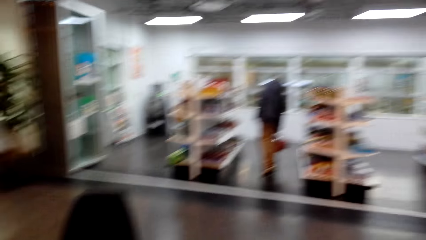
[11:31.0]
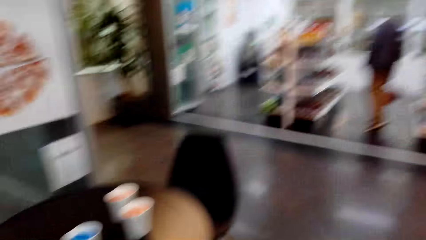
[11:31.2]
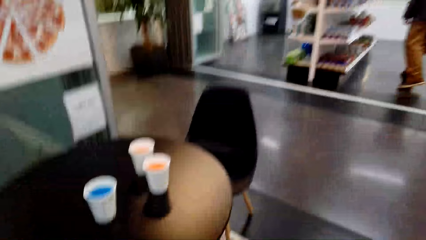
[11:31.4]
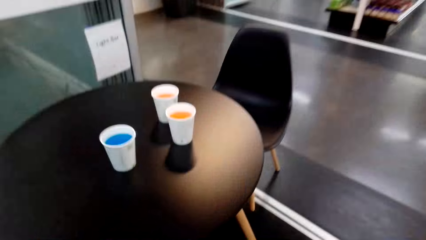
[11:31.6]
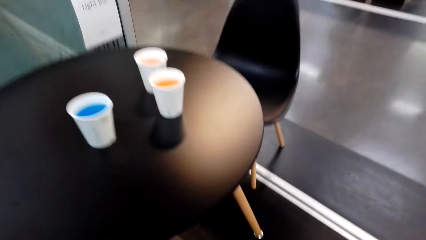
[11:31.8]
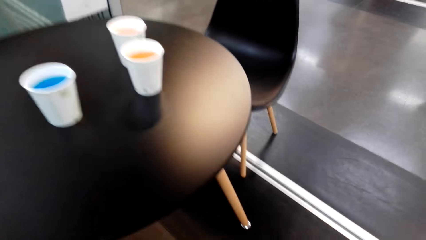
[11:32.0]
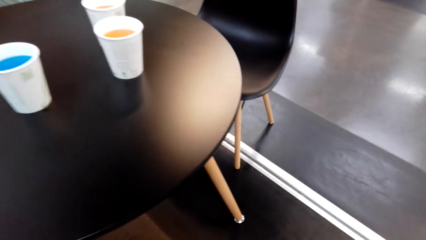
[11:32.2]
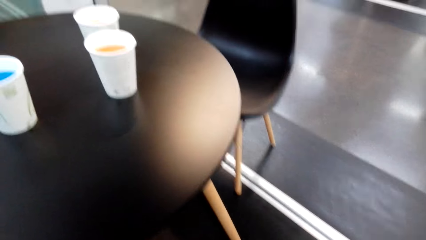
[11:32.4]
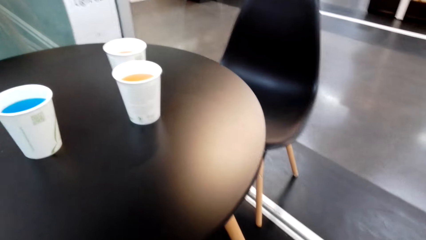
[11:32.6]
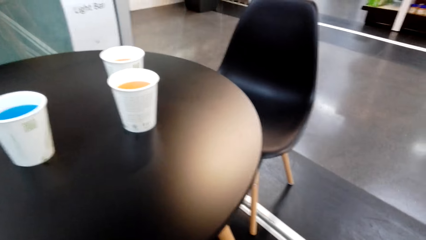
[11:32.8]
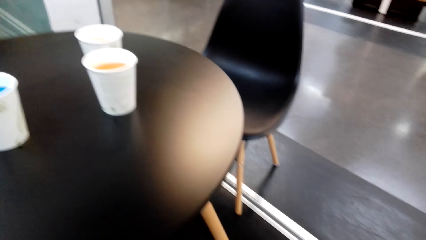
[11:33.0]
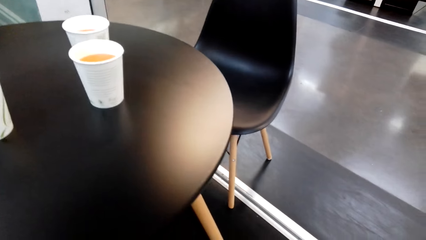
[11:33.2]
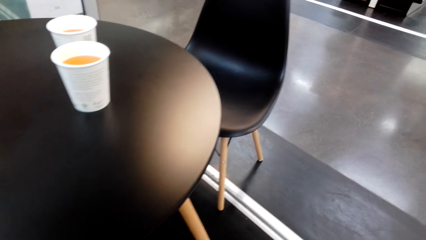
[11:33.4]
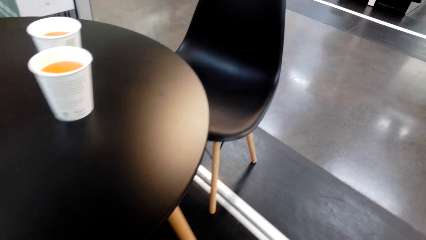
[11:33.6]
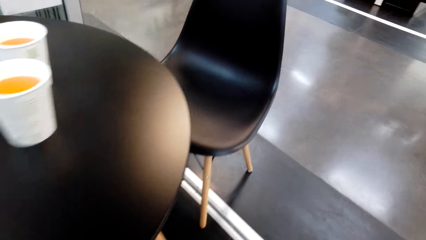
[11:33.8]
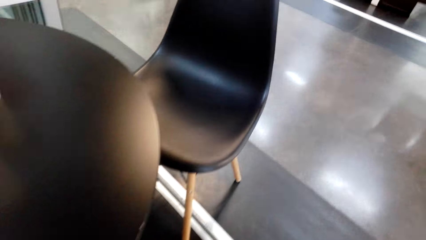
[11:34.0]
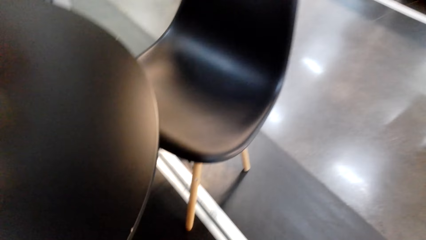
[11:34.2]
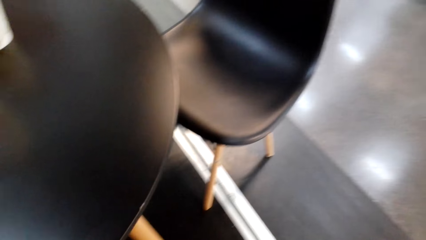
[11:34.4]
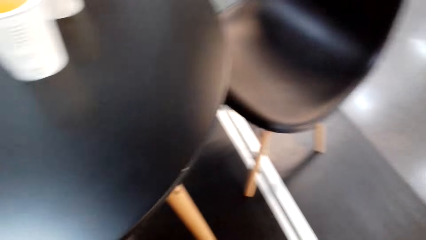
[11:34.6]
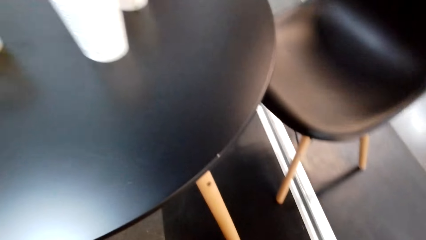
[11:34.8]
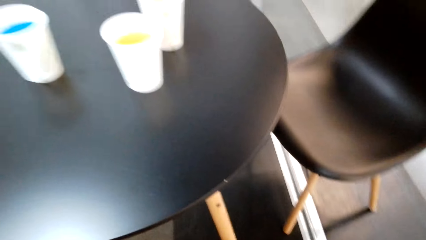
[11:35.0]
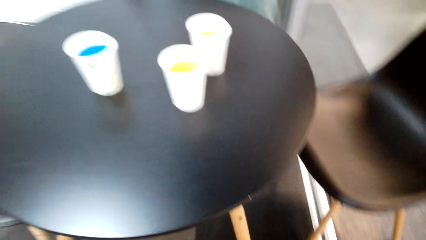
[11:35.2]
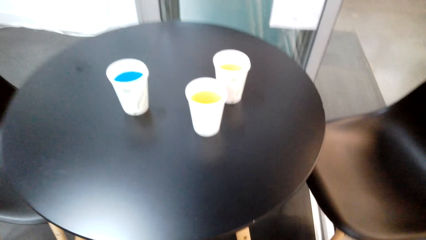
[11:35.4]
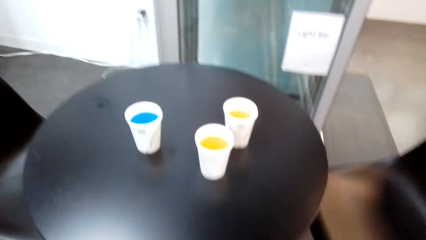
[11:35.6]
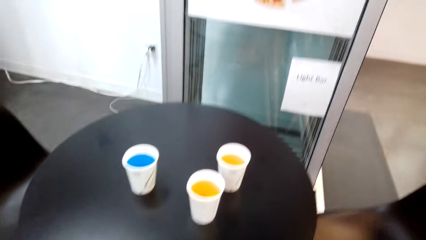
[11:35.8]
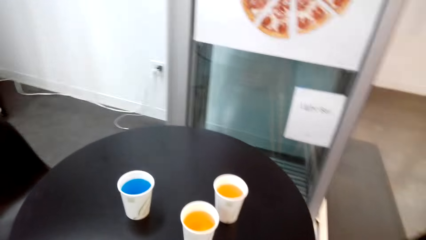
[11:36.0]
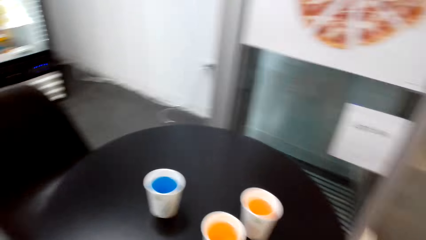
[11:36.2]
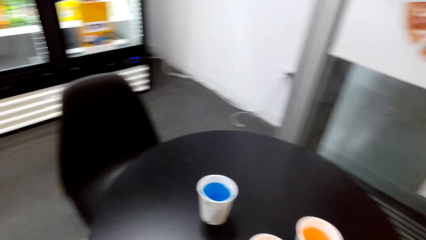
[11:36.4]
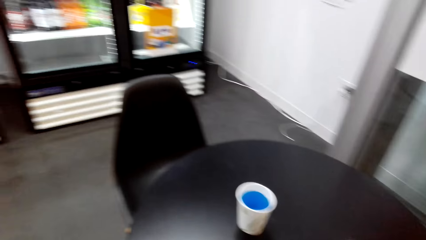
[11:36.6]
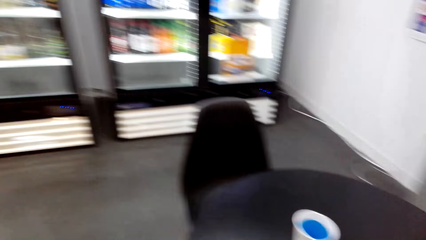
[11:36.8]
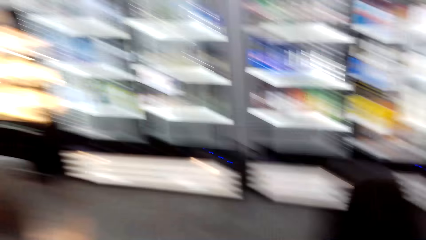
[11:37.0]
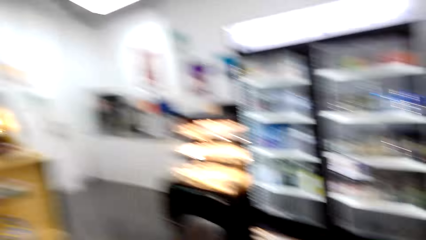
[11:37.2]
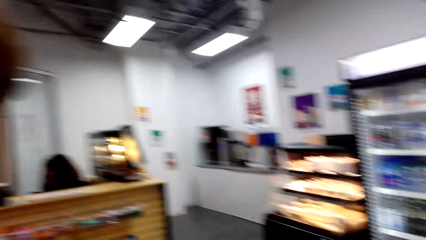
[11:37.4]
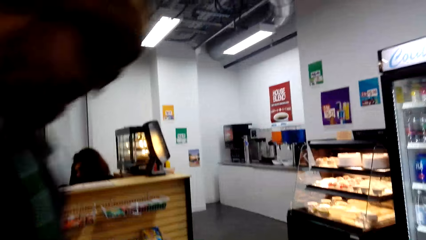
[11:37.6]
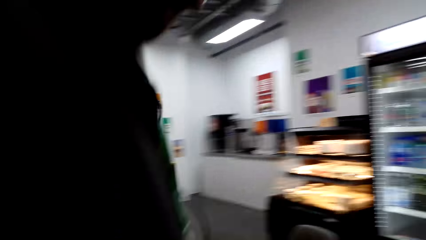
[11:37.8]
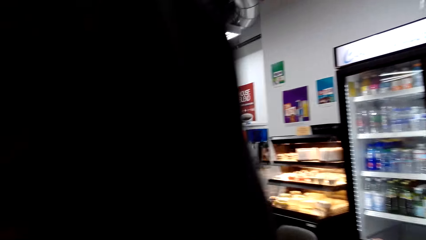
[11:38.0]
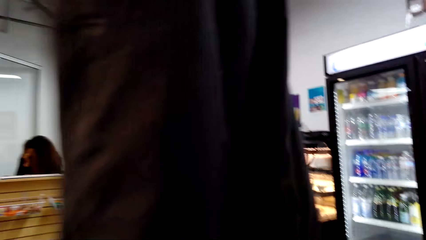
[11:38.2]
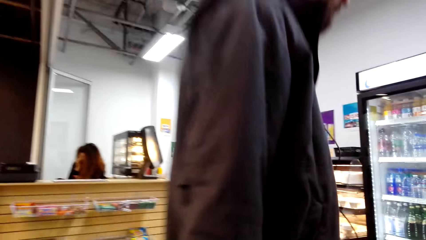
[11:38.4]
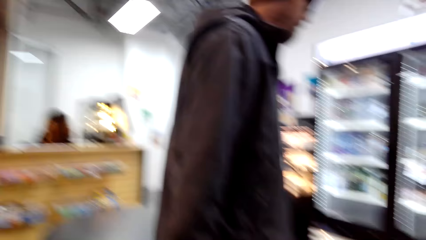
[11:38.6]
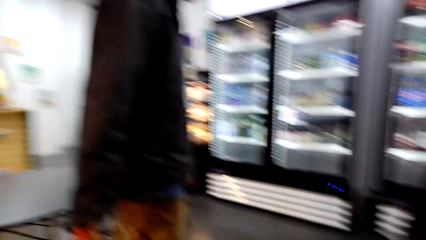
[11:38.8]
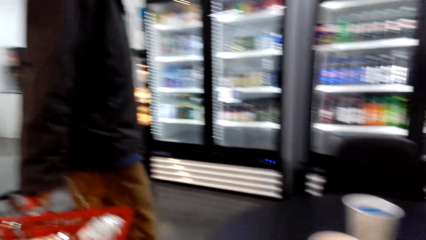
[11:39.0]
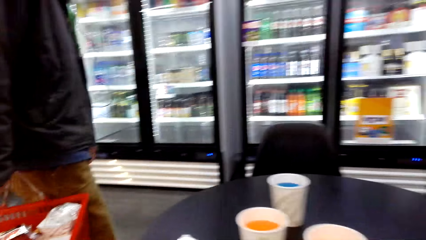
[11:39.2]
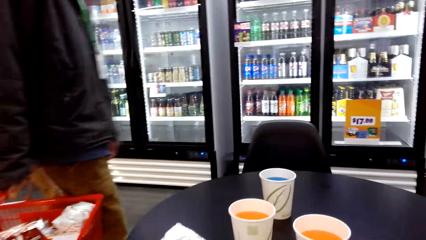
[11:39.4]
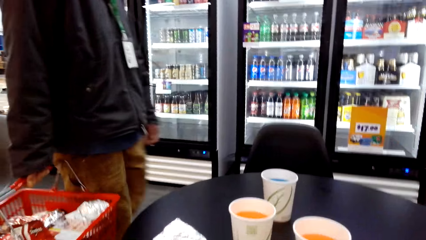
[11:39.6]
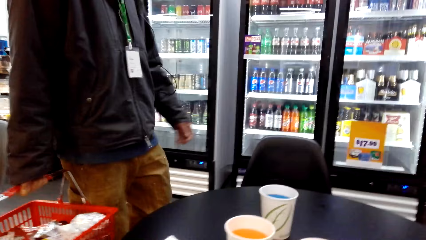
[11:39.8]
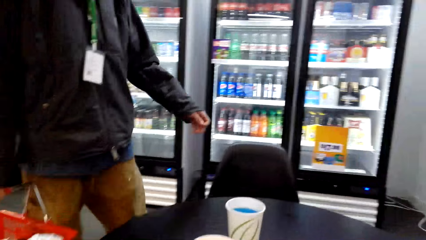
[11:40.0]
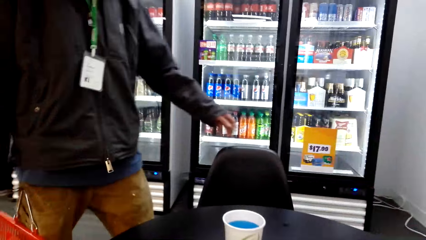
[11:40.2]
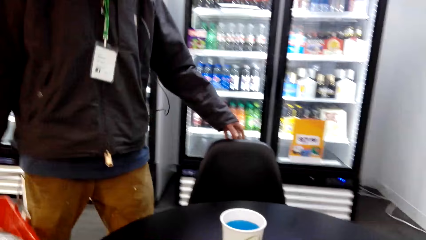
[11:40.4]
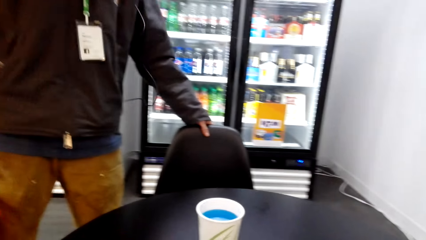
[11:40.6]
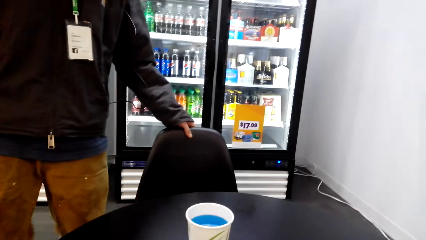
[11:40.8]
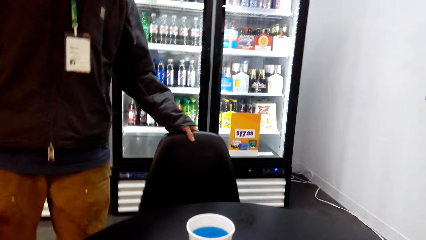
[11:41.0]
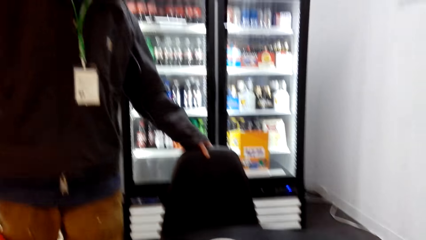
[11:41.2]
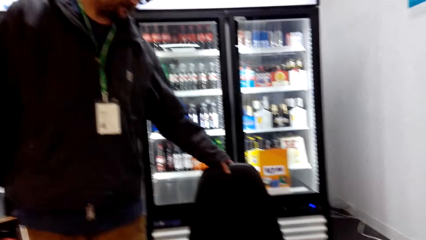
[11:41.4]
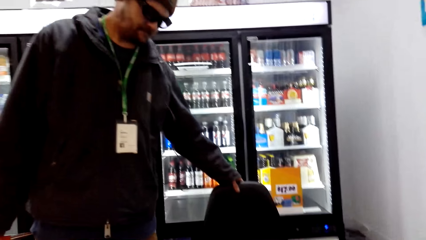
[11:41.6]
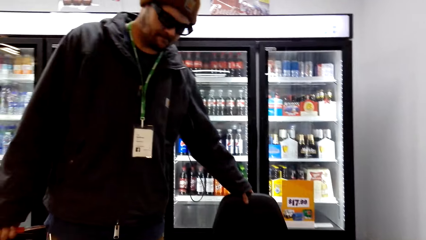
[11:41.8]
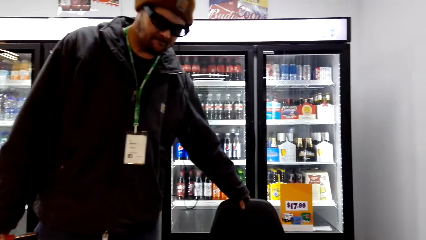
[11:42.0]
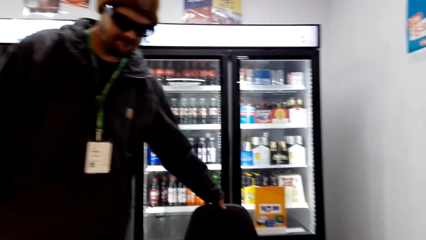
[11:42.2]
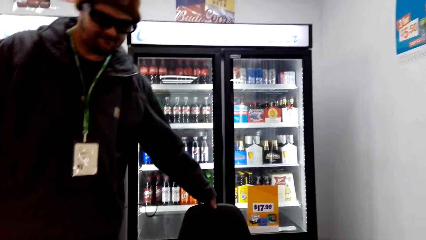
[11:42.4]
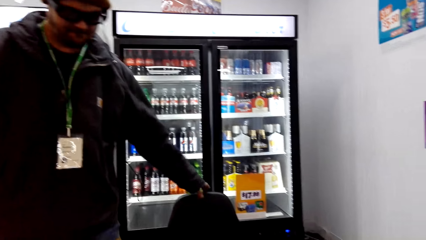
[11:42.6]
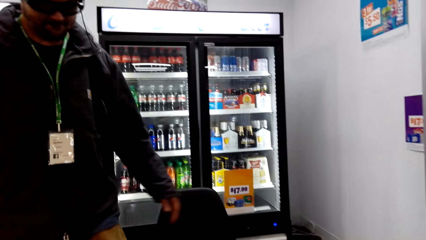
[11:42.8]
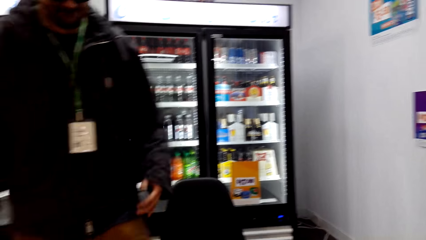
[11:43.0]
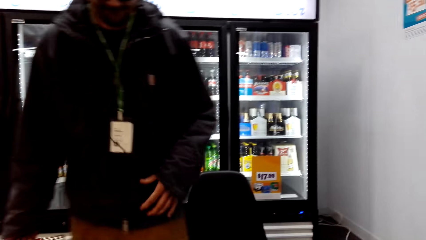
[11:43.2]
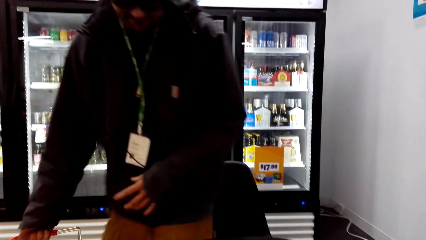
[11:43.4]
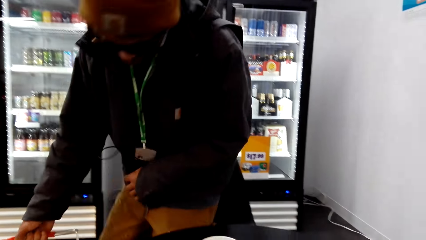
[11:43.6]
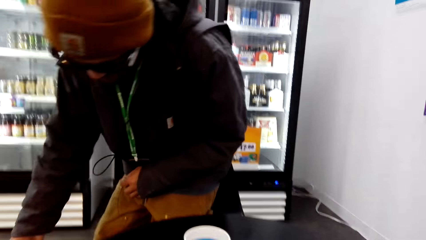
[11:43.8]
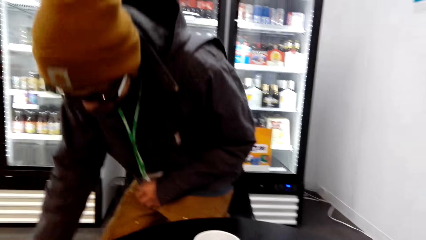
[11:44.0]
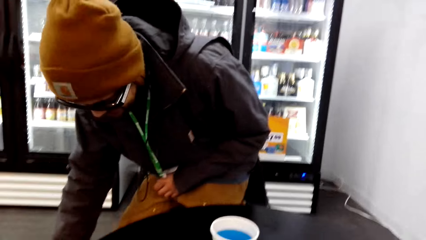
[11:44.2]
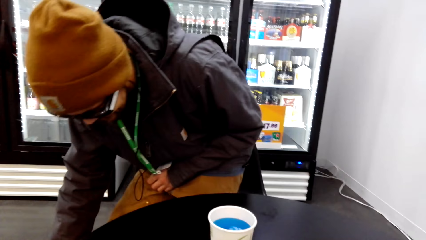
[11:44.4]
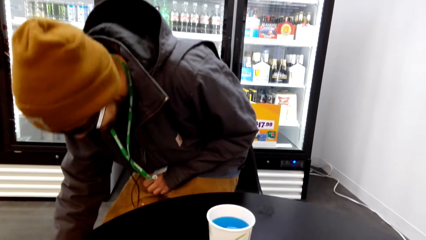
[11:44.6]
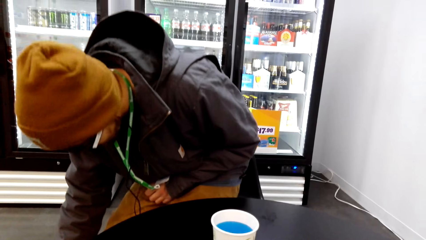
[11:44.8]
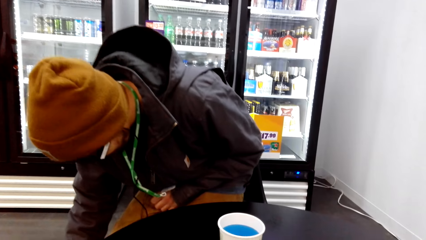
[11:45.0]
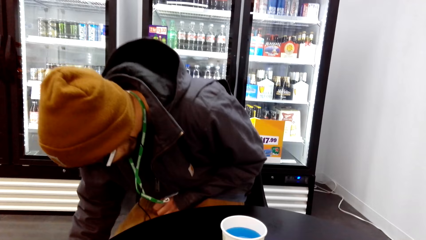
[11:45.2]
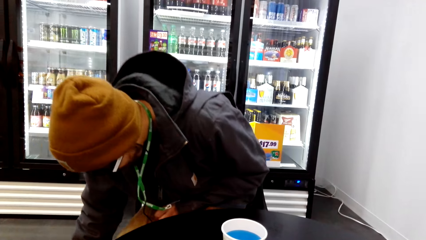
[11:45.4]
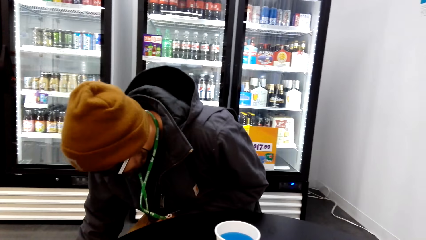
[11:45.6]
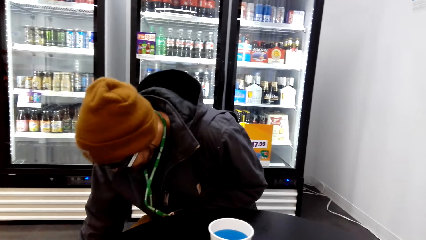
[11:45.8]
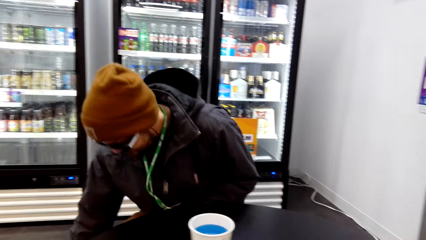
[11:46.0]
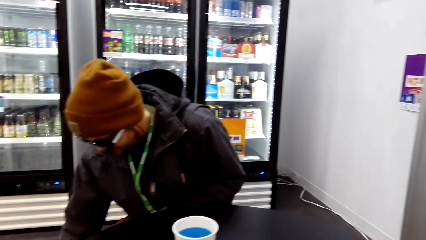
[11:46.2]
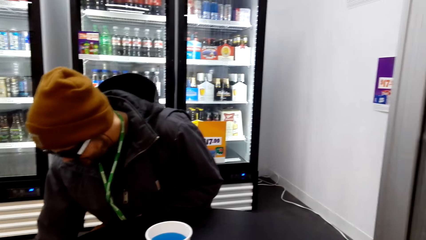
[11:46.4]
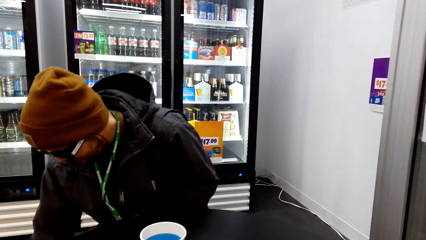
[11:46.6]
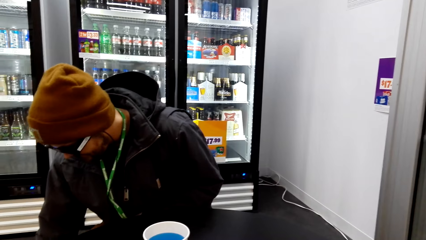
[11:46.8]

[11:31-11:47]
The camera wearer looks around. They take a seat. A person walks around and touches the chair. The camera wearer dialogues with the person. The person sits.
